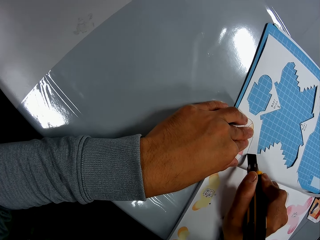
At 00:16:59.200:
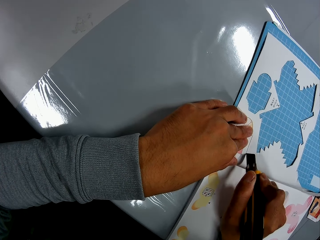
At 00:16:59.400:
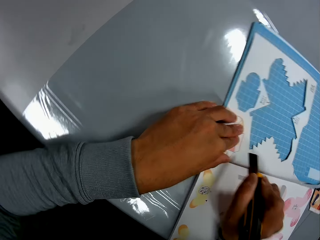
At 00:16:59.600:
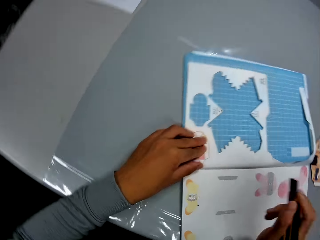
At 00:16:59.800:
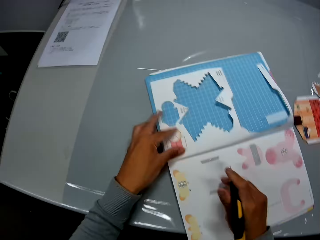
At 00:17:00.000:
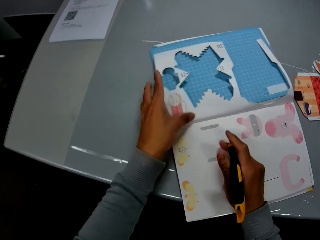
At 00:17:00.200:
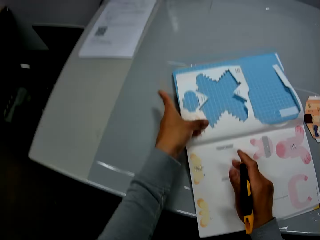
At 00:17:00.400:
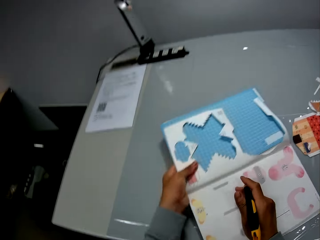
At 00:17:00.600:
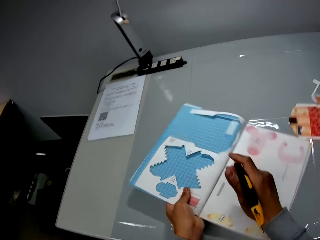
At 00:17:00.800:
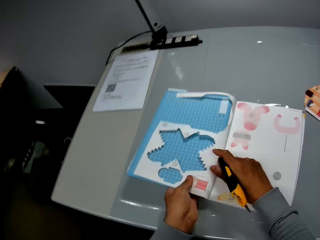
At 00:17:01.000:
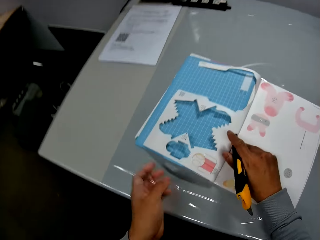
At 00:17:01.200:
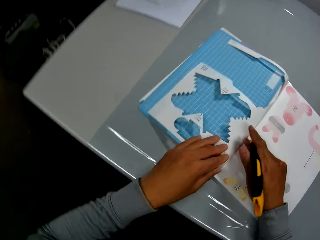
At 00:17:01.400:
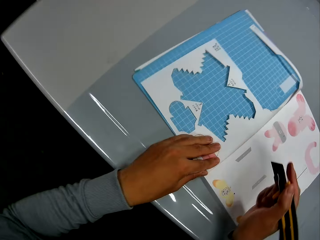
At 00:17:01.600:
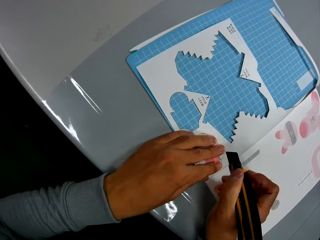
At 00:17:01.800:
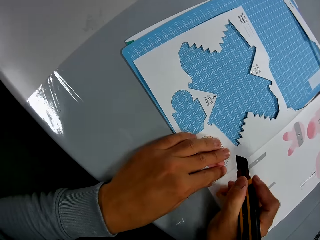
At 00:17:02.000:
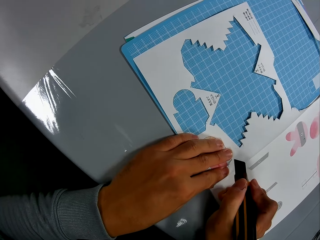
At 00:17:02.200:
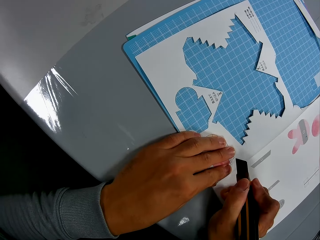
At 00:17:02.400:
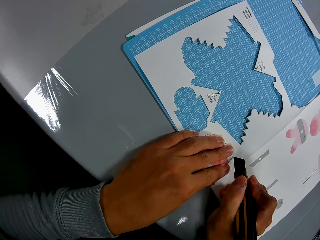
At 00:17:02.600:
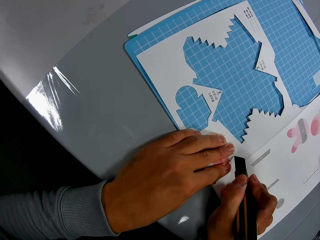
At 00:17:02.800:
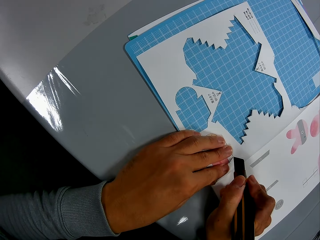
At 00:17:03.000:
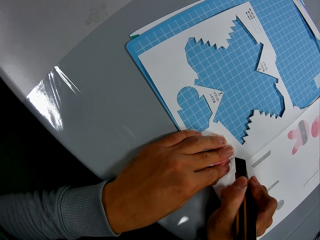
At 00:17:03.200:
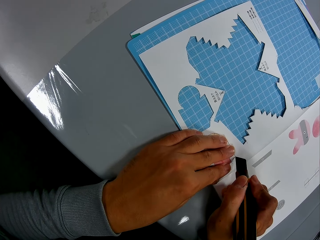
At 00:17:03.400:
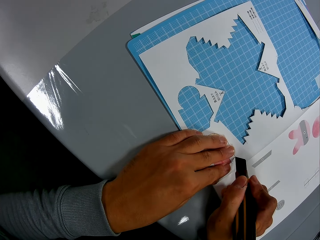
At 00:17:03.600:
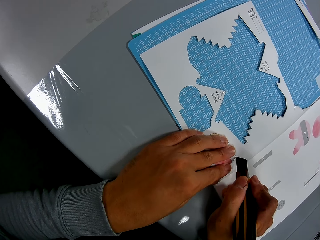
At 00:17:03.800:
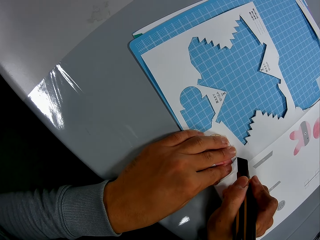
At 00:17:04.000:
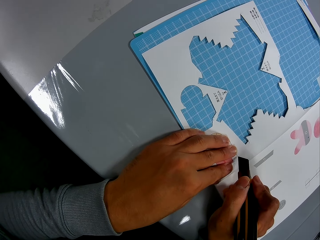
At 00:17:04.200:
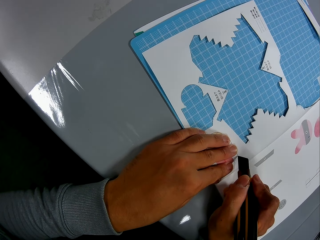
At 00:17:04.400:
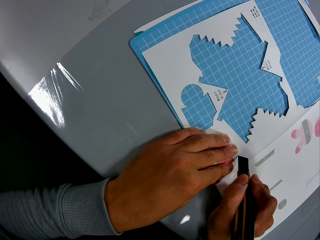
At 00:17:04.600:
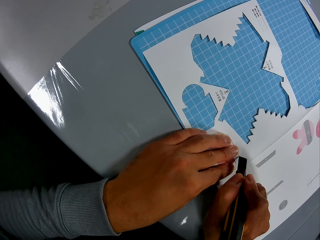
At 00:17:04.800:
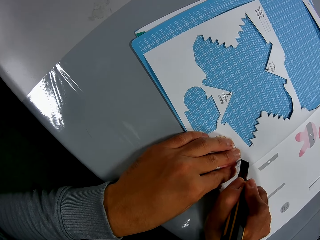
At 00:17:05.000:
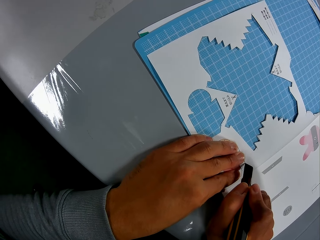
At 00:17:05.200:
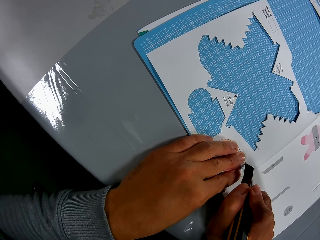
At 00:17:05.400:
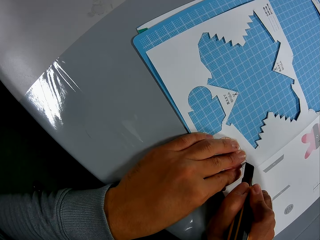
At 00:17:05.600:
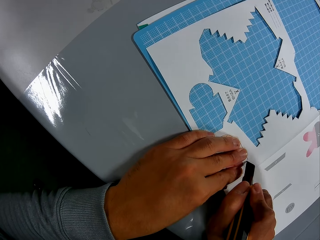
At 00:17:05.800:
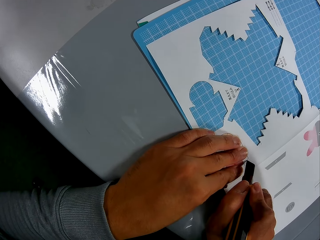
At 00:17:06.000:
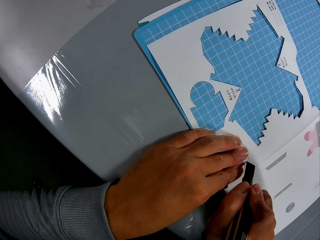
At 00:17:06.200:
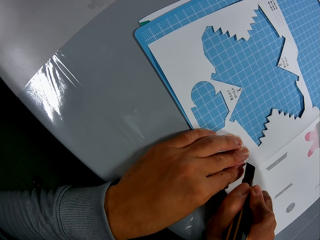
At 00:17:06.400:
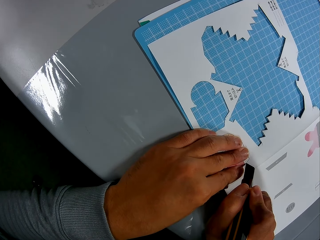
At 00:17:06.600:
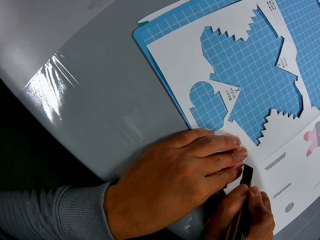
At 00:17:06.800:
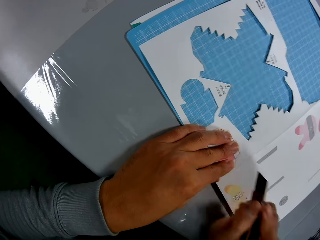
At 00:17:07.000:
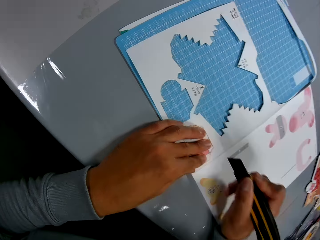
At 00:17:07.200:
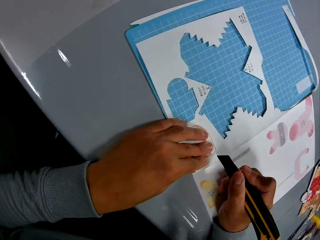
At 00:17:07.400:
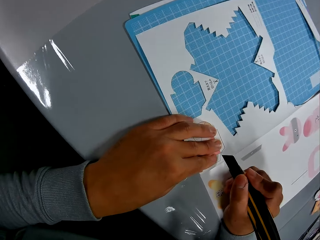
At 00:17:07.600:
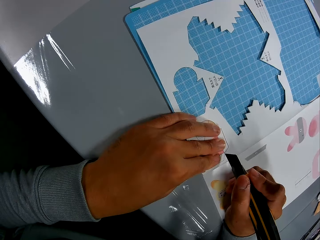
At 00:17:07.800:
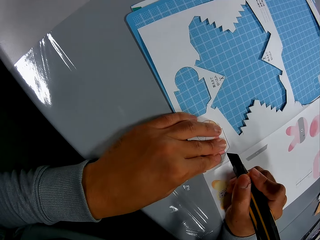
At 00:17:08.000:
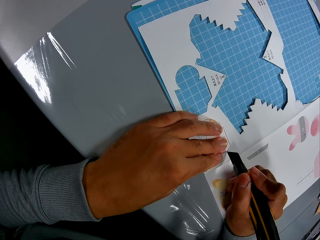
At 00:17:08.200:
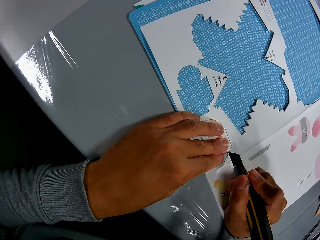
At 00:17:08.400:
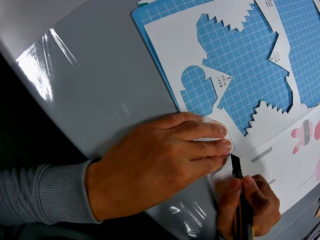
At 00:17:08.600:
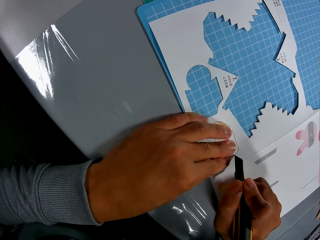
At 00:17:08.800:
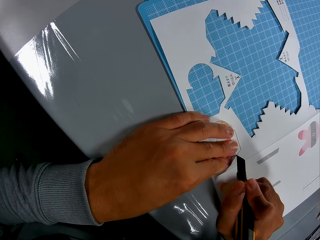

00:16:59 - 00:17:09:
The camera wearer adjusts the craft book with his left hand. He rotates the book. He cuts through the leaf of the craft book with the utility knife in his right hand.

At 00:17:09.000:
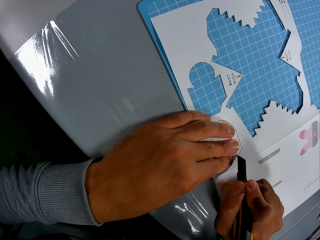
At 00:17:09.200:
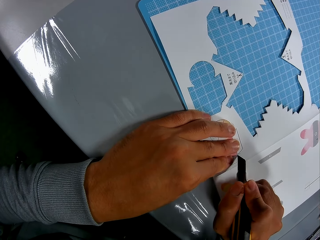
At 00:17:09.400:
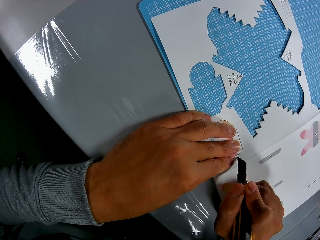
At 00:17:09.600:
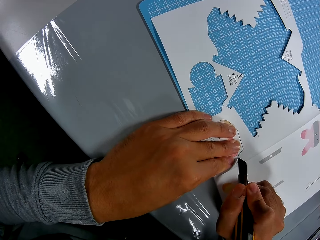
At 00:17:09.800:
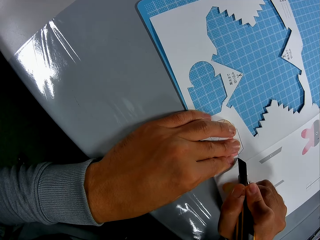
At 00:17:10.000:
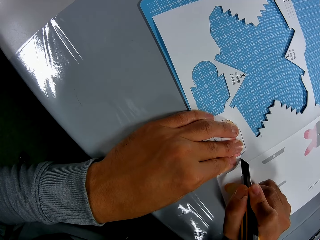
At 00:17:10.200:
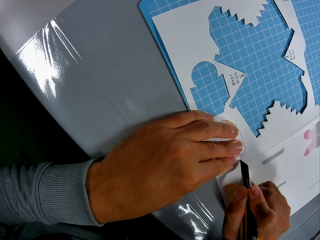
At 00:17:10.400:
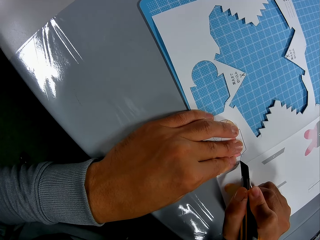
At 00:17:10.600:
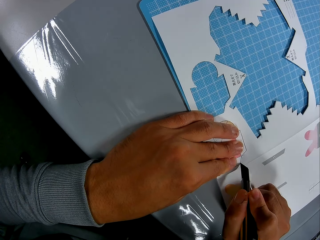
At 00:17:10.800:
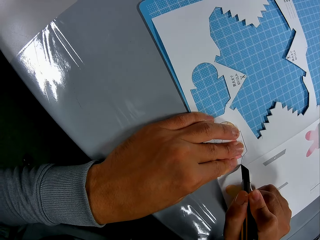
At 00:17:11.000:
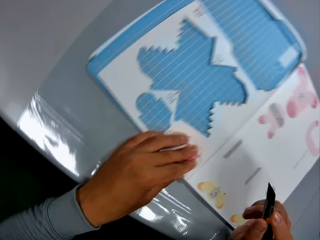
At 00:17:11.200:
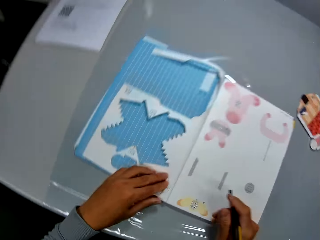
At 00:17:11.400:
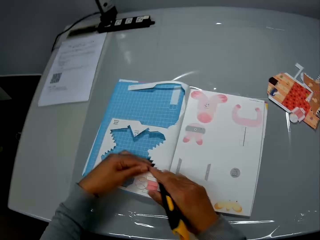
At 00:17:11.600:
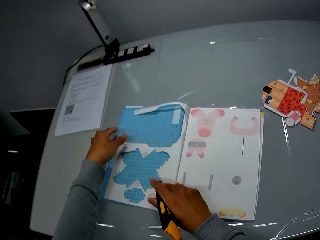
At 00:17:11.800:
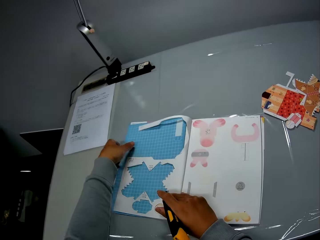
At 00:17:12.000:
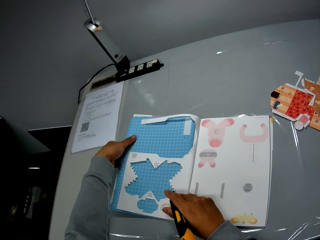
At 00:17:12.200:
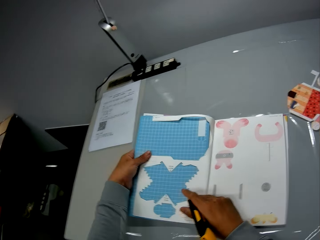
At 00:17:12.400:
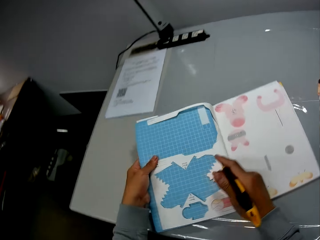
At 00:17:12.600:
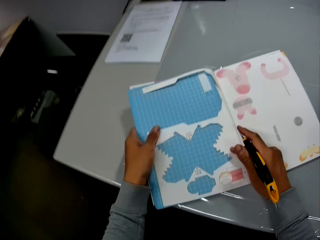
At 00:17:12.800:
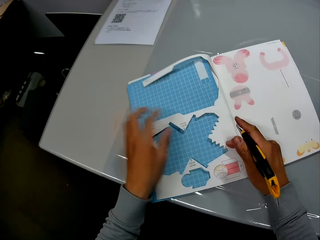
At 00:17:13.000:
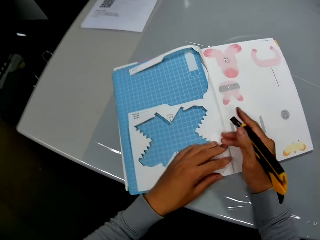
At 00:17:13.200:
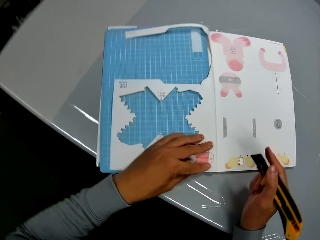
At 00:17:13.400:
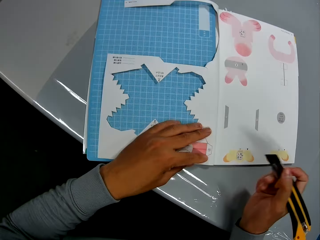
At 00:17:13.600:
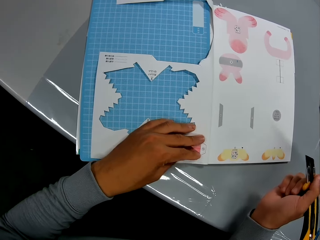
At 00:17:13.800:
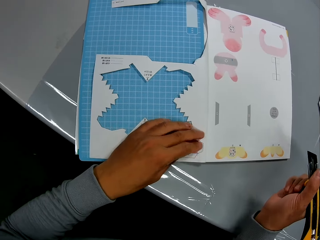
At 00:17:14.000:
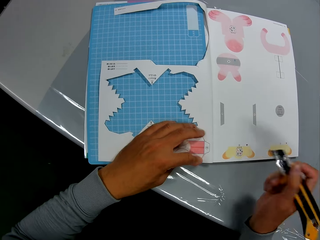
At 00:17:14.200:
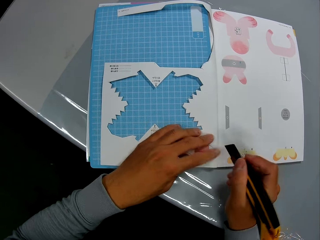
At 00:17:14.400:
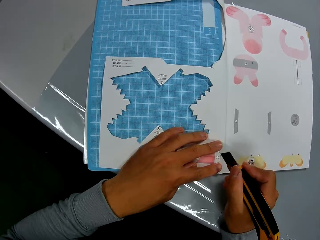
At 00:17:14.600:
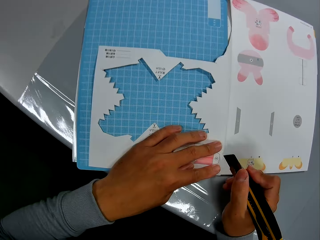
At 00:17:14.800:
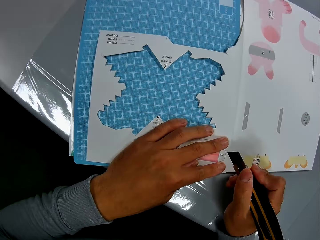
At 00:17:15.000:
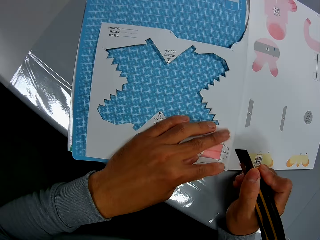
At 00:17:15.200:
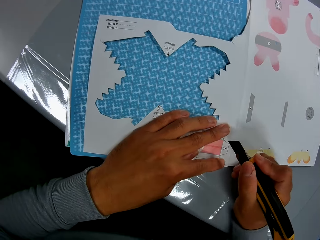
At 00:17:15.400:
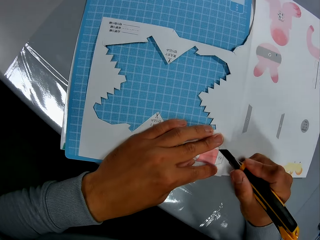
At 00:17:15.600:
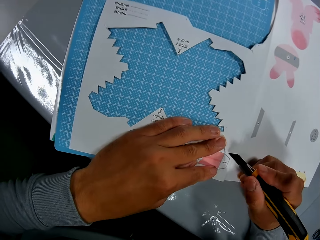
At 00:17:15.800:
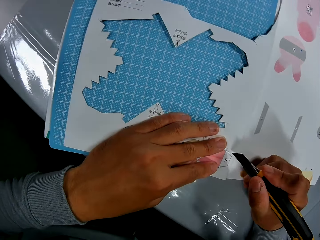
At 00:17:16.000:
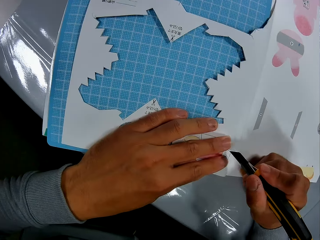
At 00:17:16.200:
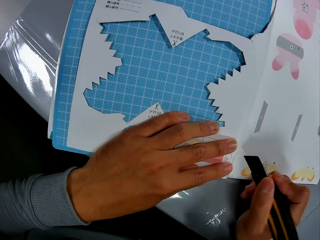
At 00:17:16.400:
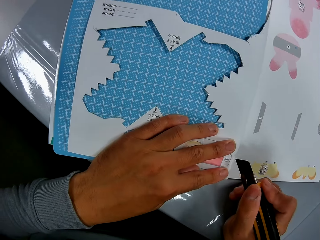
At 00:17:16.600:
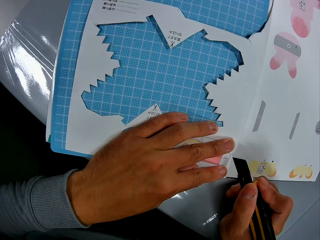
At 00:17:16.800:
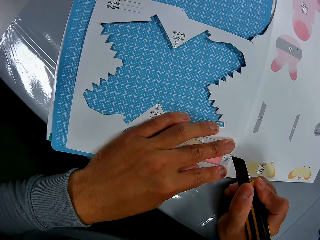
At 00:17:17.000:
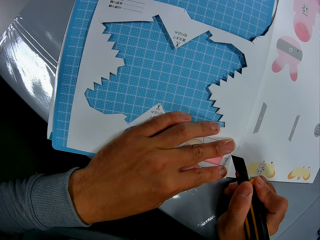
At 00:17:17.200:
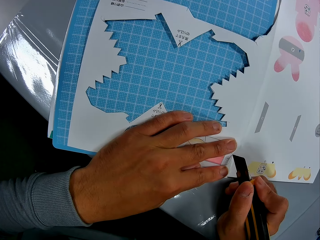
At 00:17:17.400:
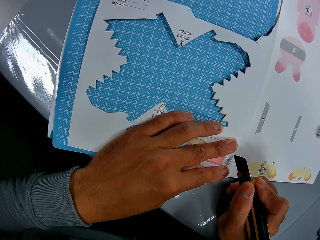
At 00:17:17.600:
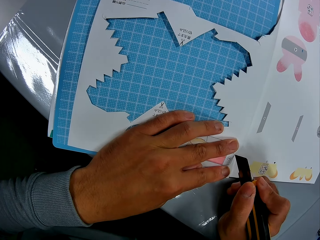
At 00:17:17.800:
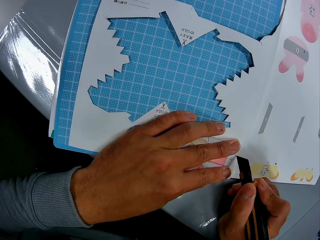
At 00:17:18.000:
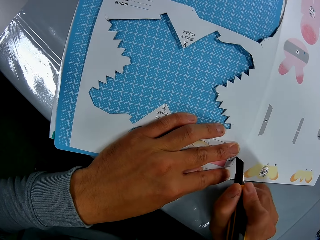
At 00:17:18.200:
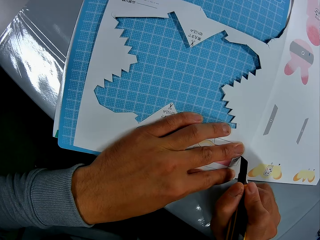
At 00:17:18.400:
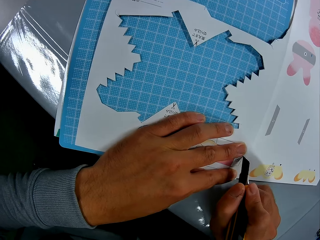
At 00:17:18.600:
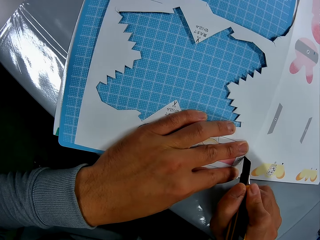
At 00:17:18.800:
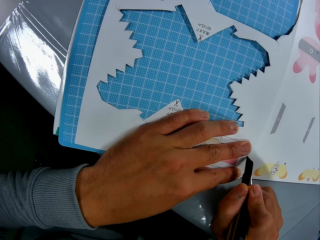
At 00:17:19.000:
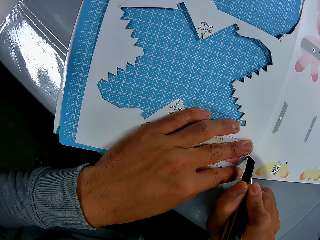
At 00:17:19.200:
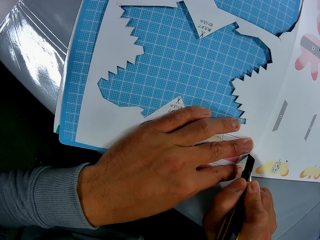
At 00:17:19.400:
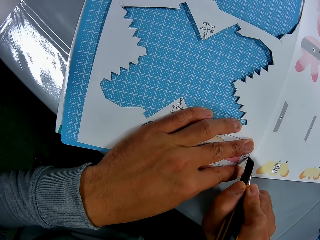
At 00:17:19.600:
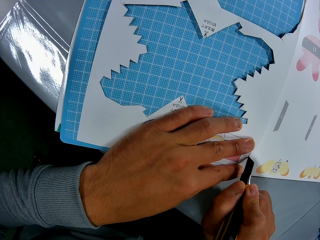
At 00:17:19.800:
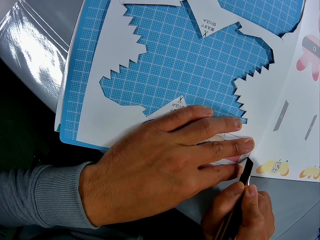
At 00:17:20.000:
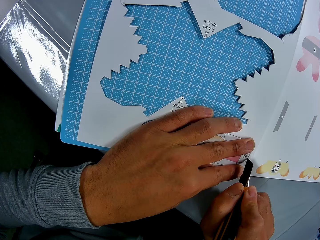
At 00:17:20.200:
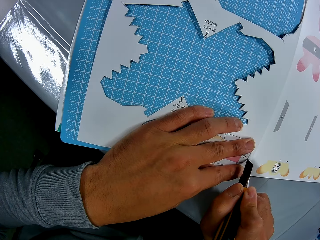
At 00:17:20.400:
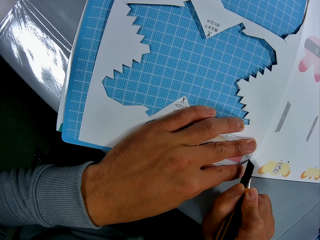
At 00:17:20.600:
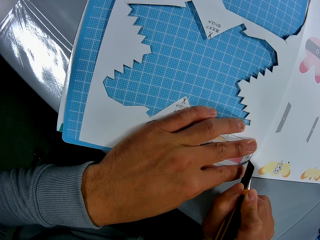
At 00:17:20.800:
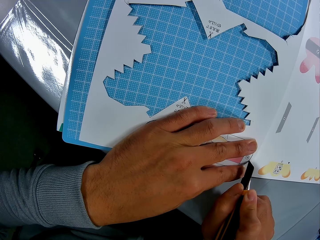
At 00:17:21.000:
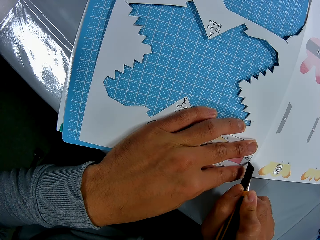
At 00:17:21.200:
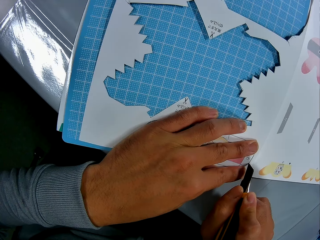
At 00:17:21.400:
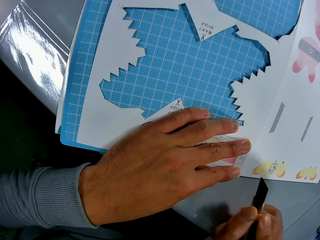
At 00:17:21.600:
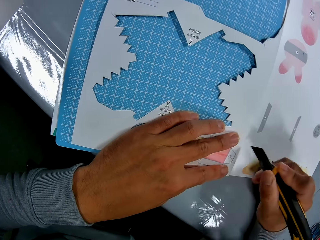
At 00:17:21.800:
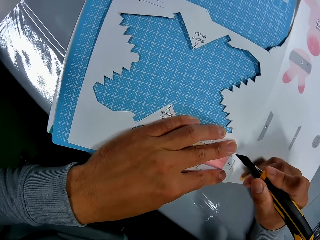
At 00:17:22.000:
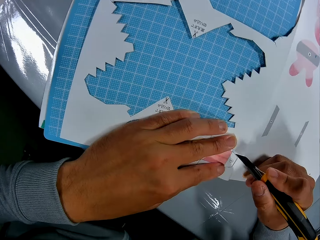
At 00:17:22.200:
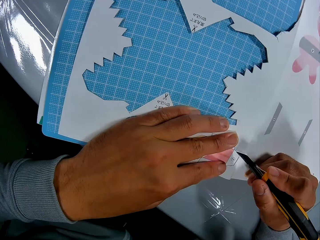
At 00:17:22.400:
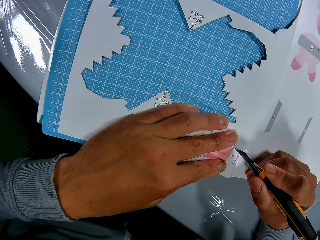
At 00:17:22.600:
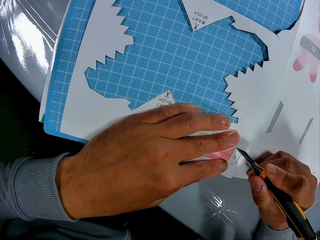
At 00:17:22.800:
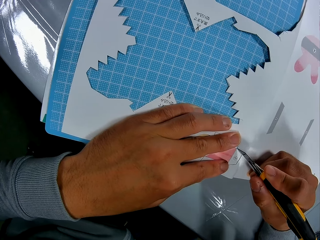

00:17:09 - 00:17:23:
The camera wearer rotates the book. He adjusts the craft book with his left hand. He cuts through the leaf of the craft book with the utility knife in his right hand.
